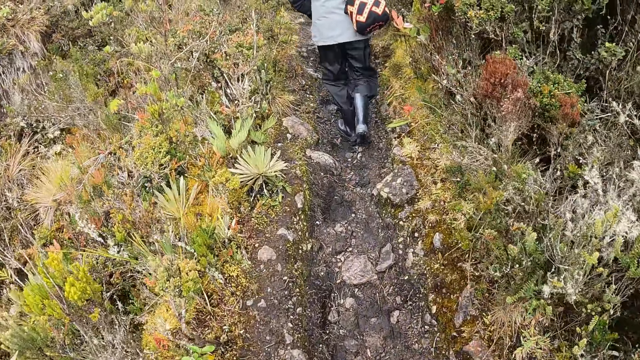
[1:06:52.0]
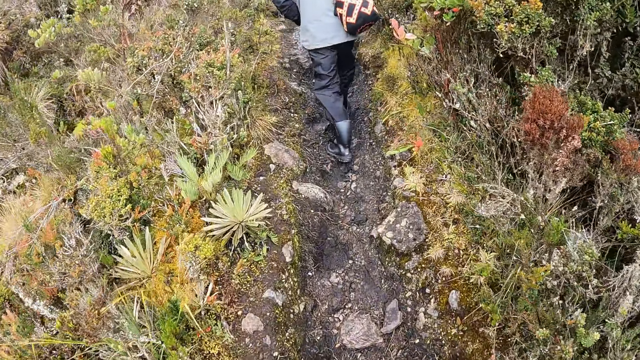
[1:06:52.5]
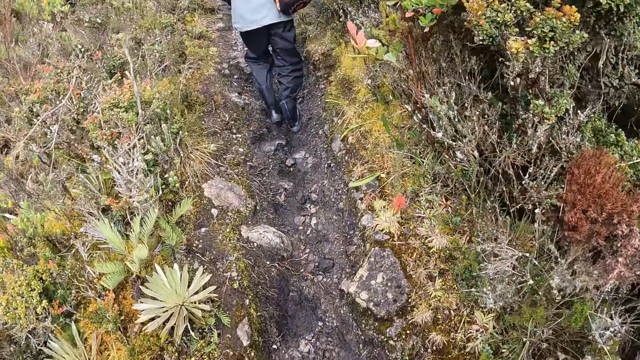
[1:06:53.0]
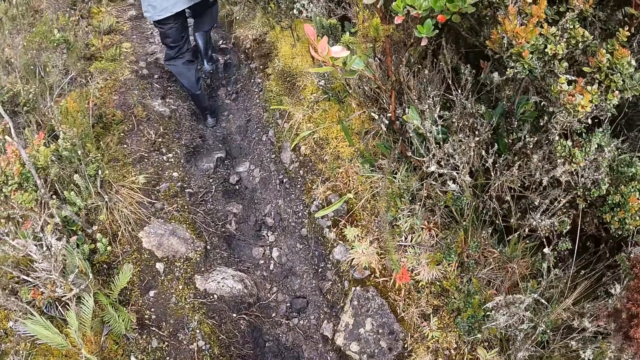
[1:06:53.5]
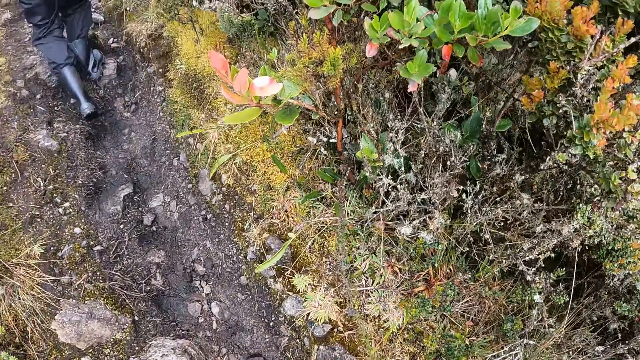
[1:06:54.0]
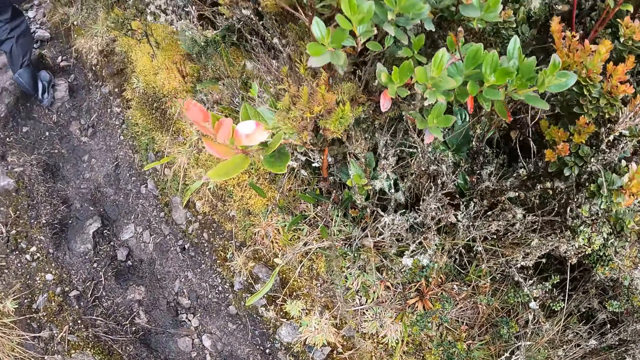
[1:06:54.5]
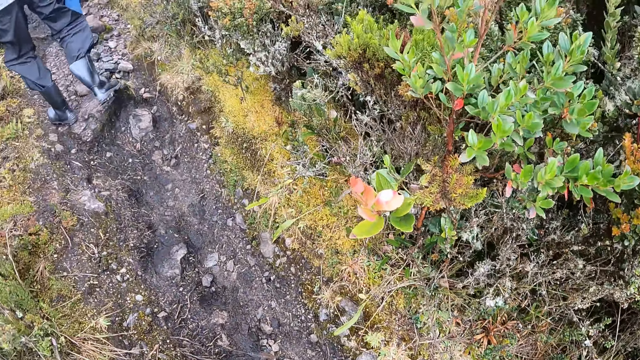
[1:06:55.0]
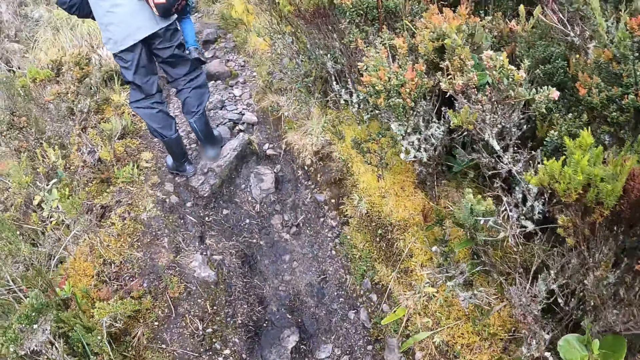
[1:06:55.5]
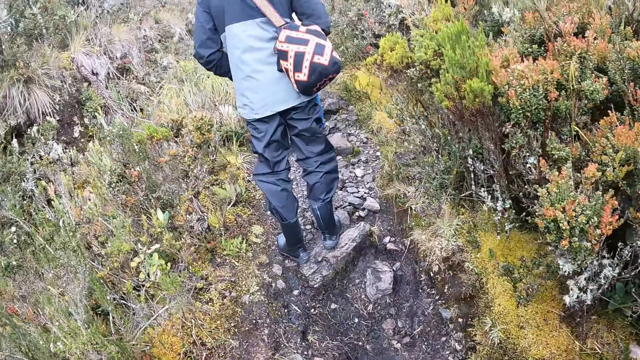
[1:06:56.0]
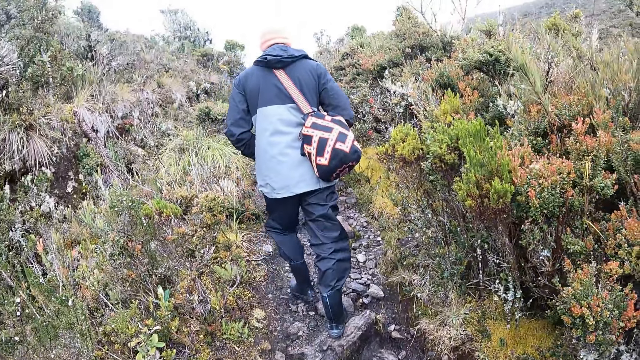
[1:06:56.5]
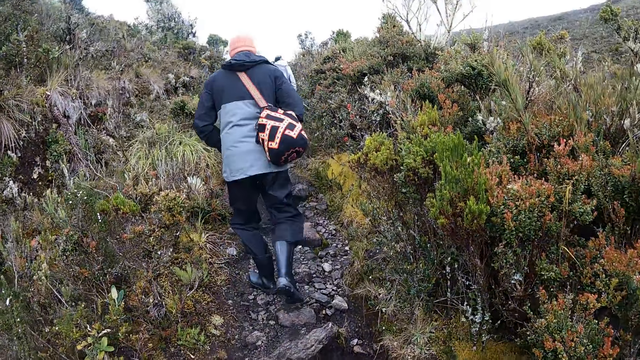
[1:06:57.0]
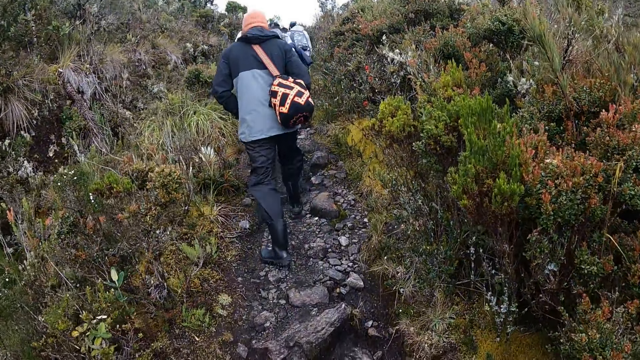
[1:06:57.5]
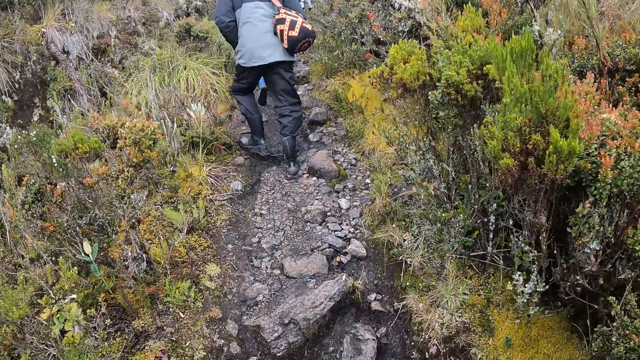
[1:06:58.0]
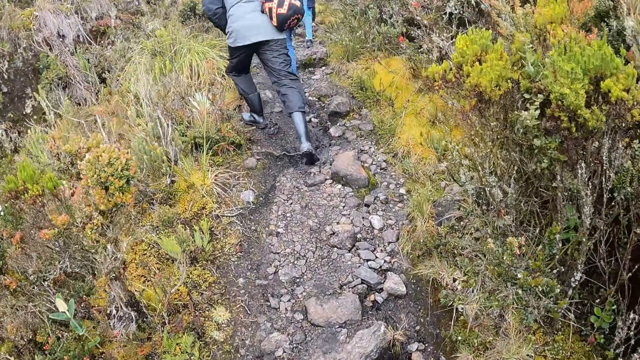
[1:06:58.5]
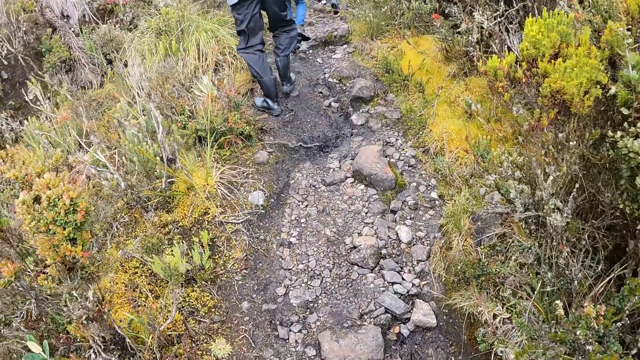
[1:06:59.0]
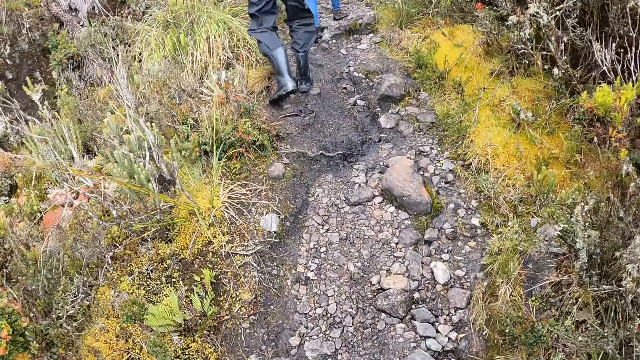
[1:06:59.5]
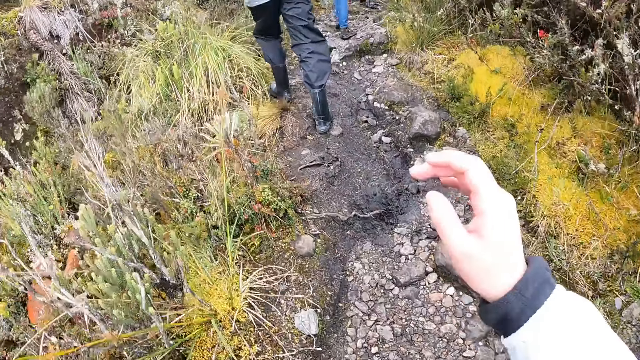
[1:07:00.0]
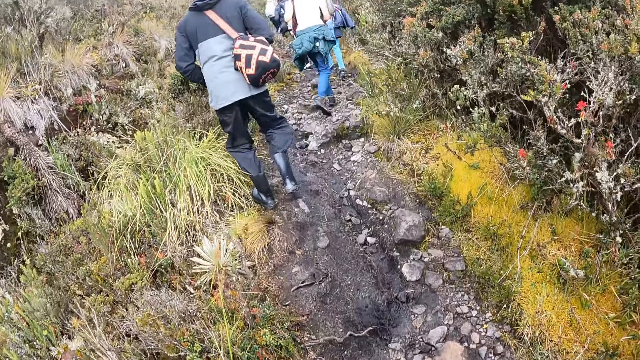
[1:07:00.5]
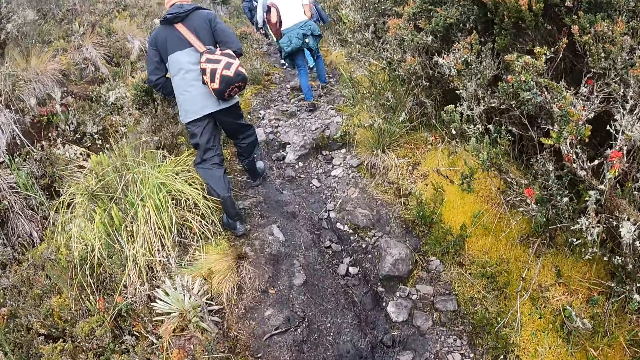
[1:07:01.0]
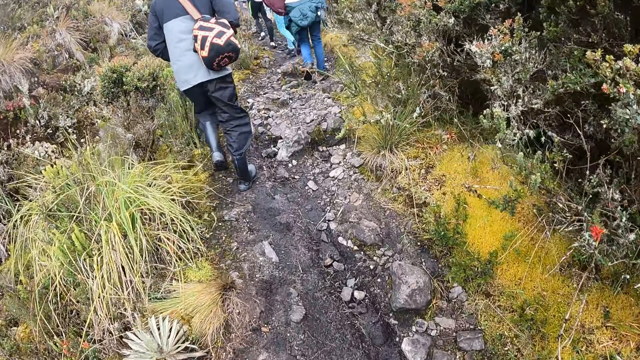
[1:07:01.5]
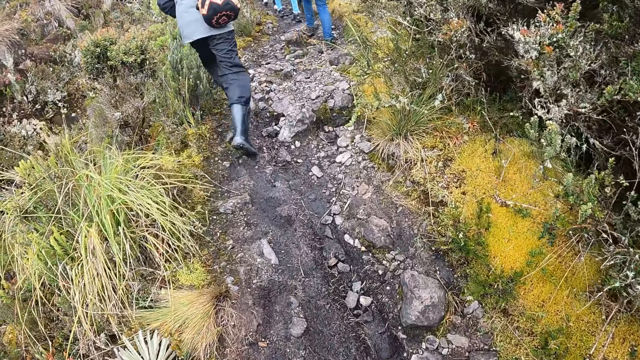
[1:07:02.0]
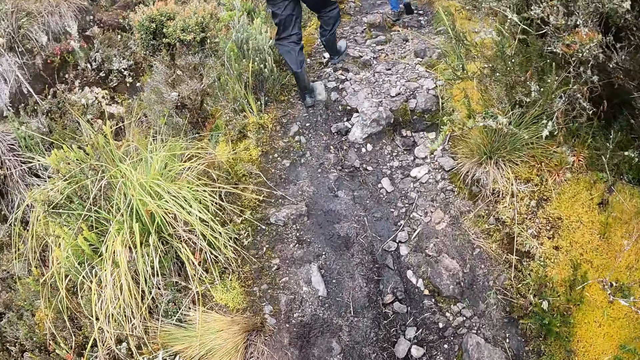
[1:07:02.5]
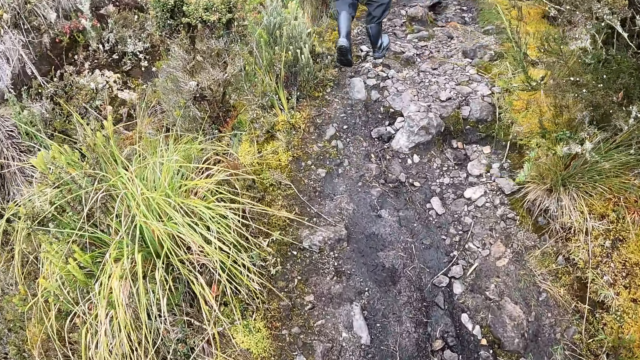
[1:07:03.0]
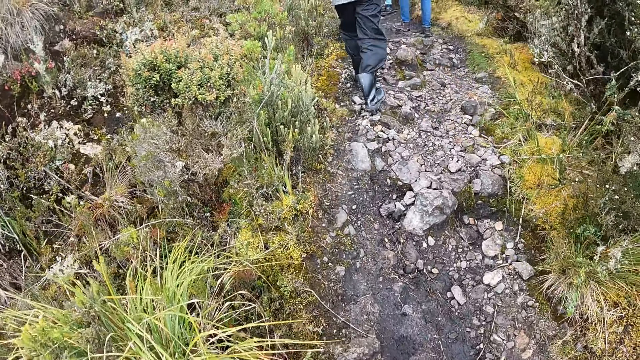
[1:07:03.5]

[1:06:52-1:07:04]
The camera wearer touches a plant.

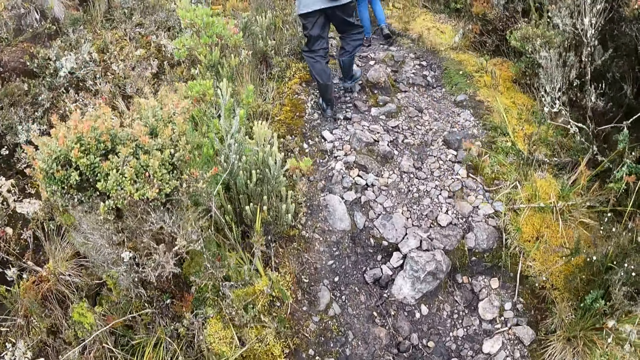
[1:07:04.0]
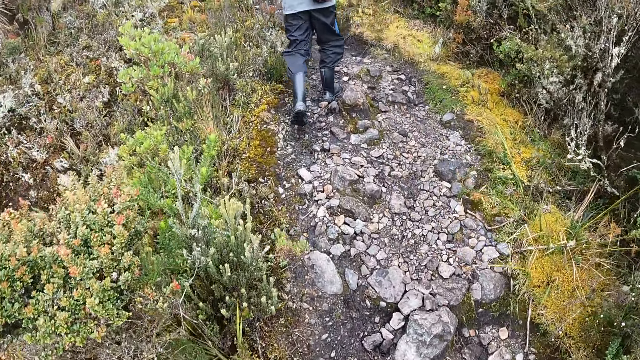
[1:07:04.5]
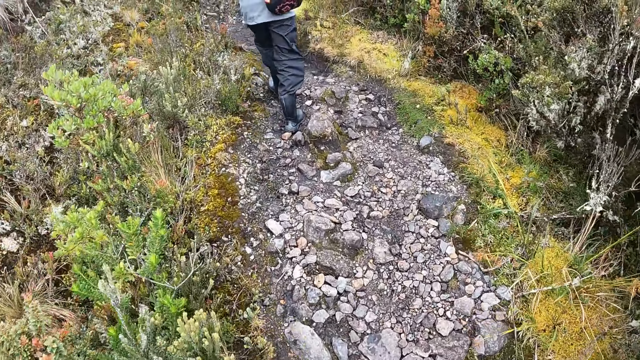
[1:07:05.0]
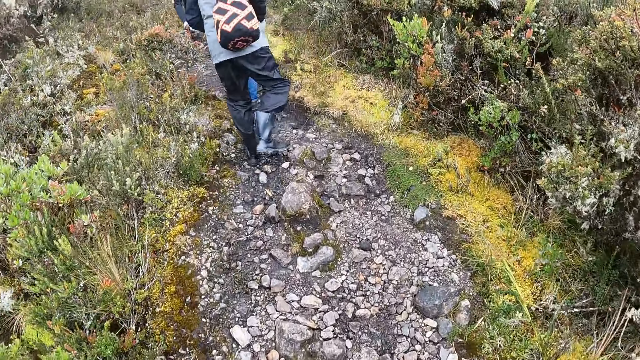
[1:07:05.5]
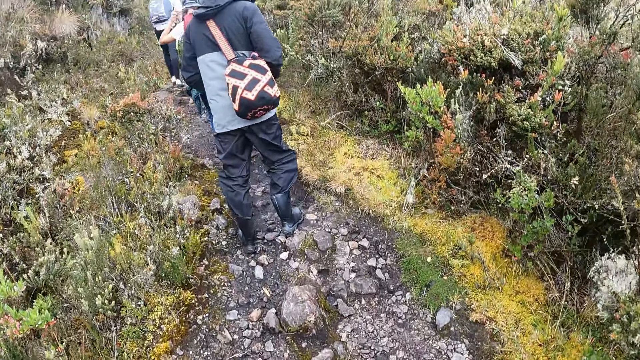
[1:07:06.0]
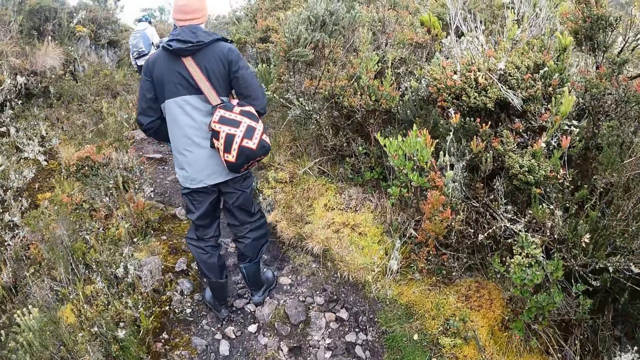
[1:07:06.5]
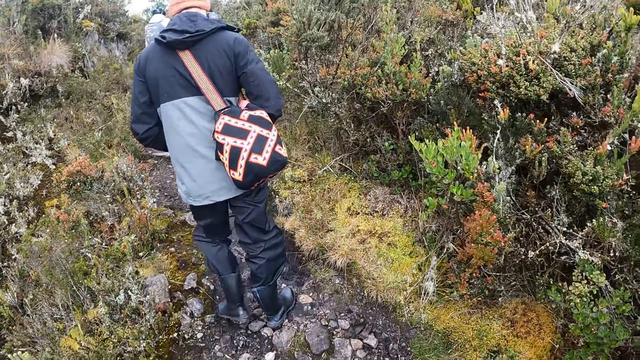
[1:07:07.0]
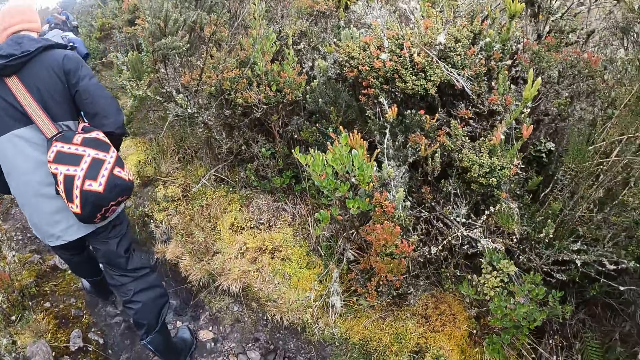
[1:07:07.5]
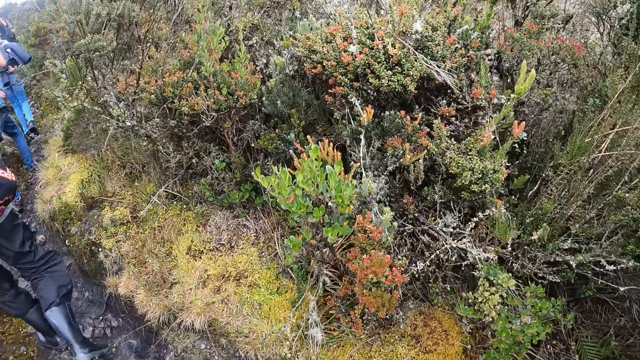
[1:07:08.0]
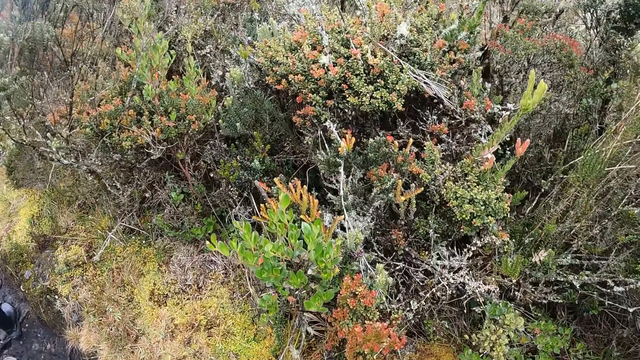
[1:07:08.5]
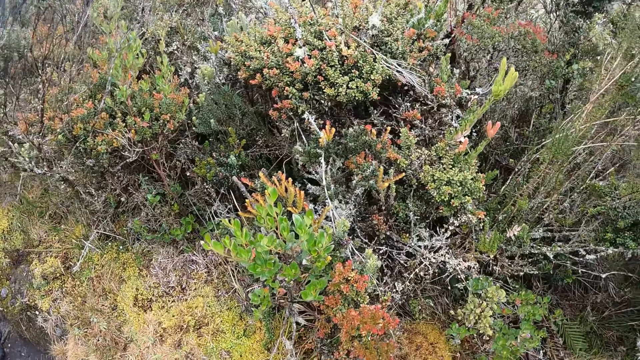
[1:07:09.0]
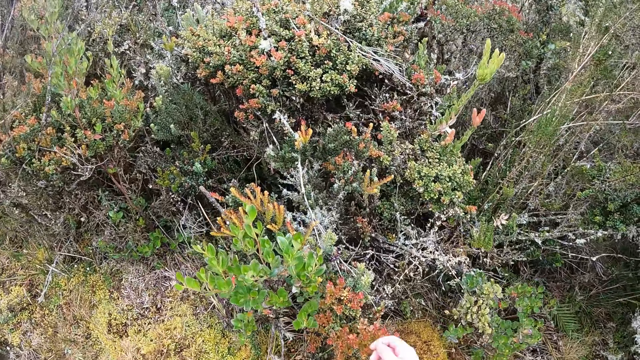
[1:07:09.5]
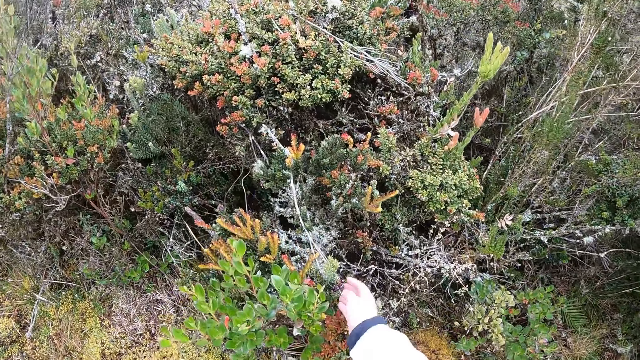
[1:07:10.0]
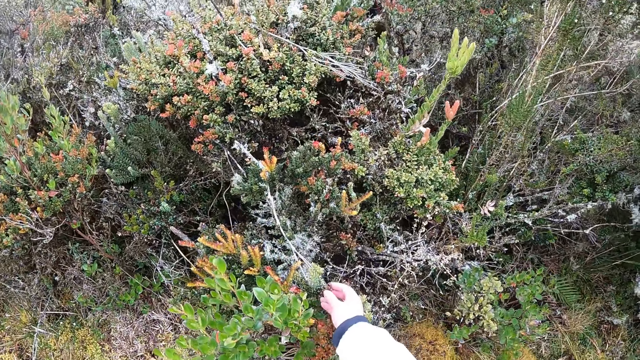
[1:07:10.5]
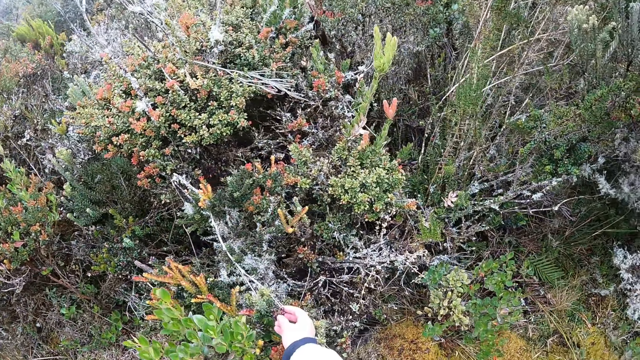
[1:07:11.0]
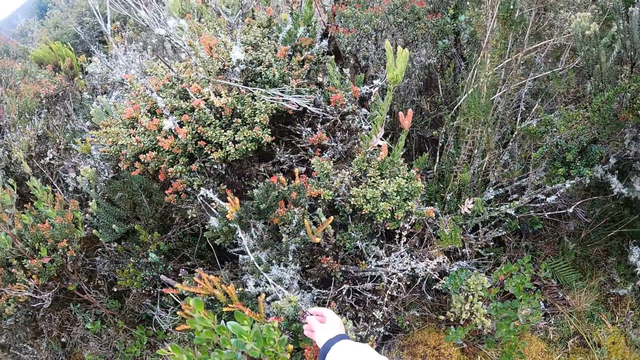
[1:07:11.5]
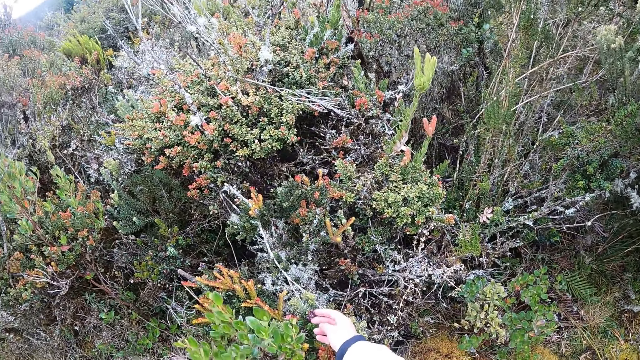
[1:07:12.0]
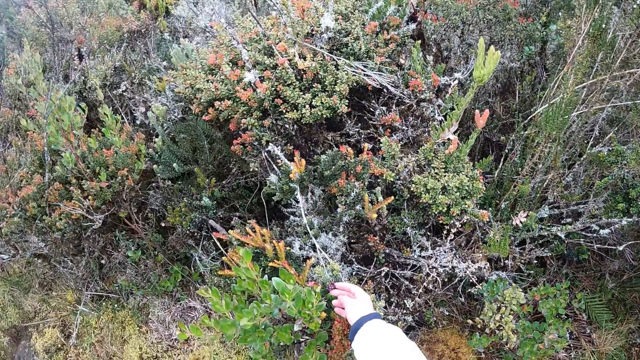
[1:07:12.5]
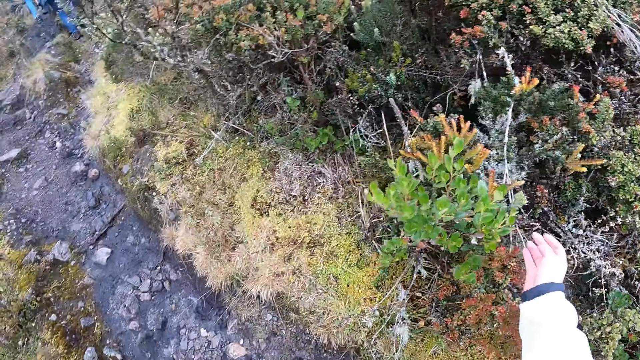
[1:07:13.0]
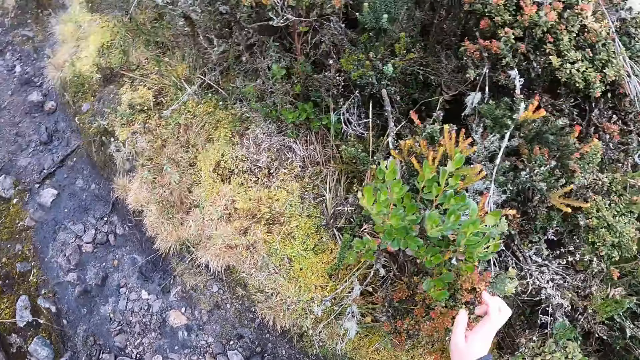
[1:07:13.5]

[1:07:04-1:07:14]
The camera wearer touches a shrub with her right hand.
